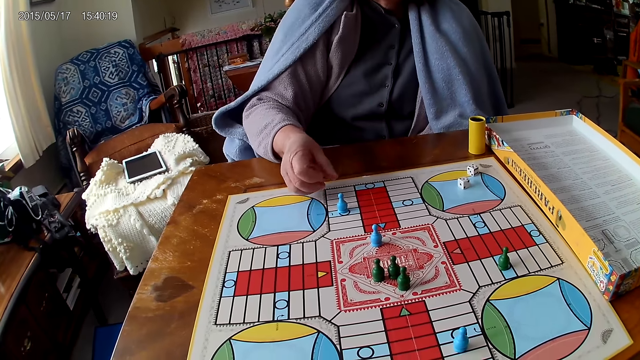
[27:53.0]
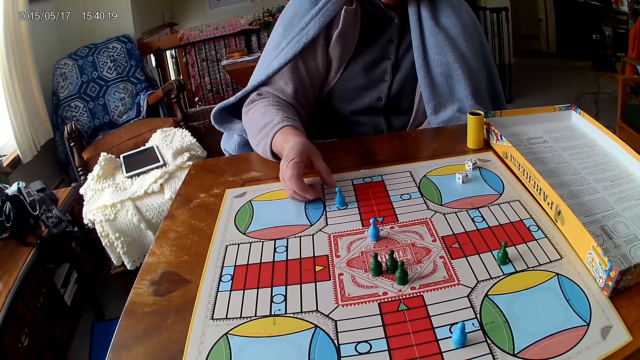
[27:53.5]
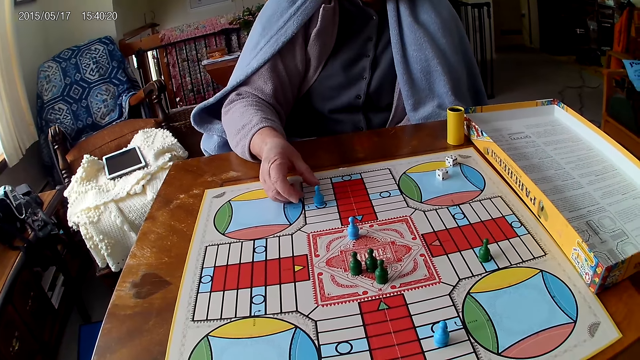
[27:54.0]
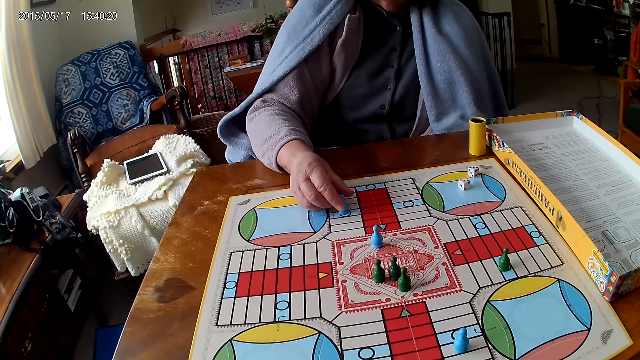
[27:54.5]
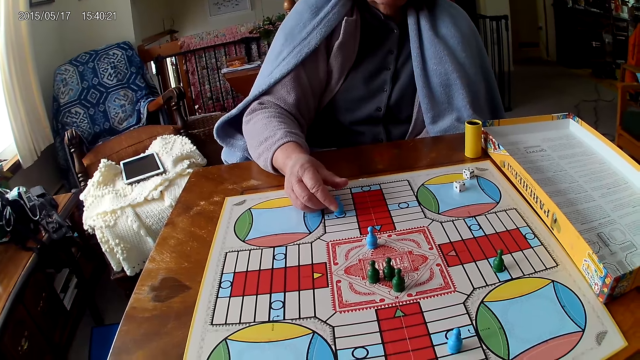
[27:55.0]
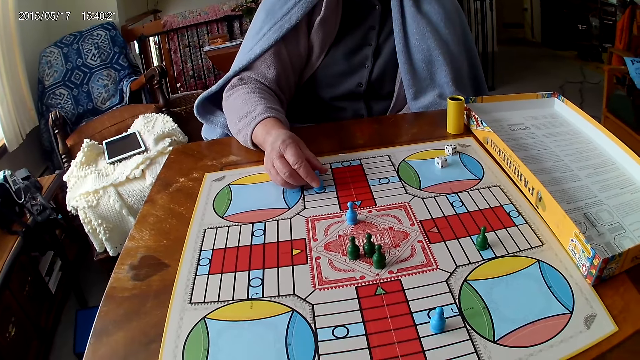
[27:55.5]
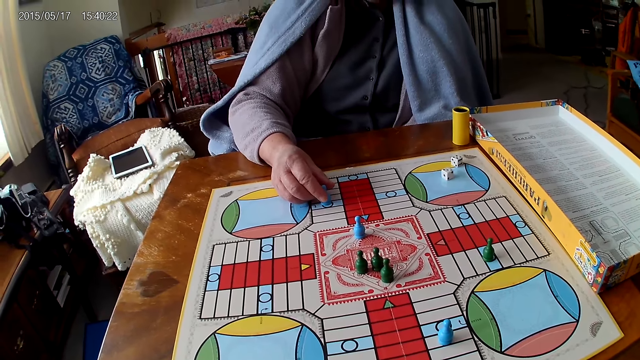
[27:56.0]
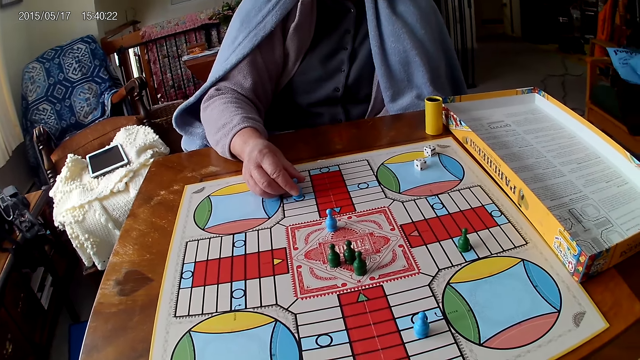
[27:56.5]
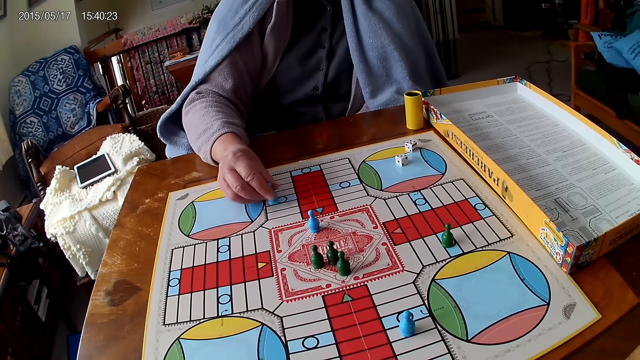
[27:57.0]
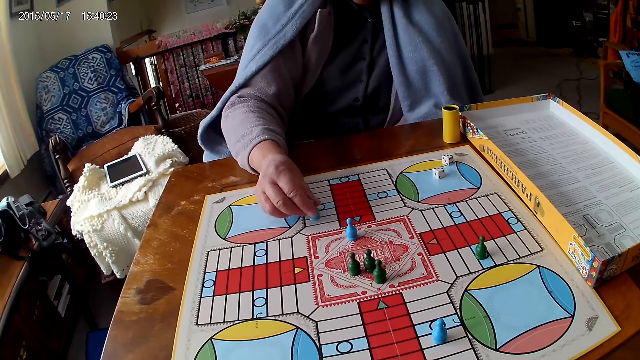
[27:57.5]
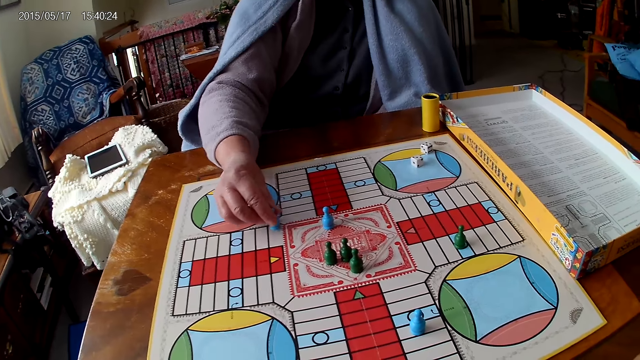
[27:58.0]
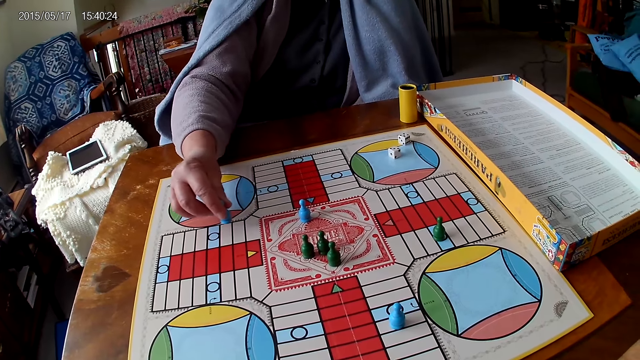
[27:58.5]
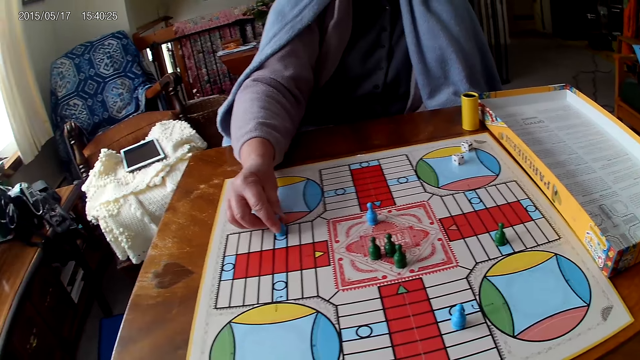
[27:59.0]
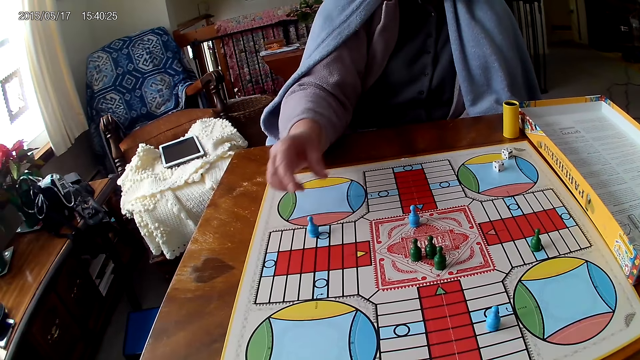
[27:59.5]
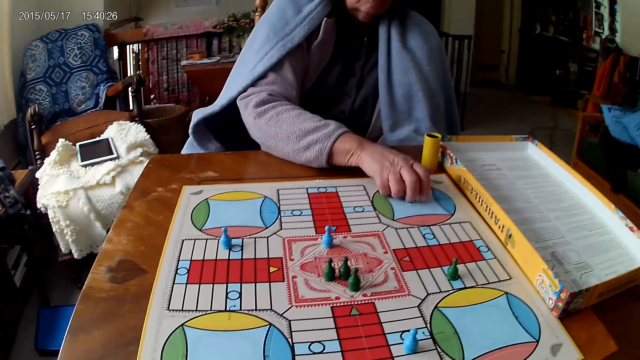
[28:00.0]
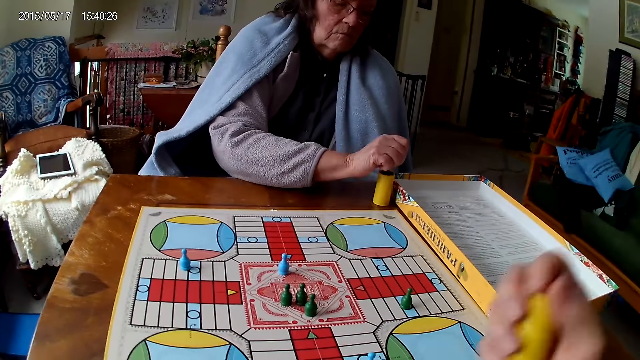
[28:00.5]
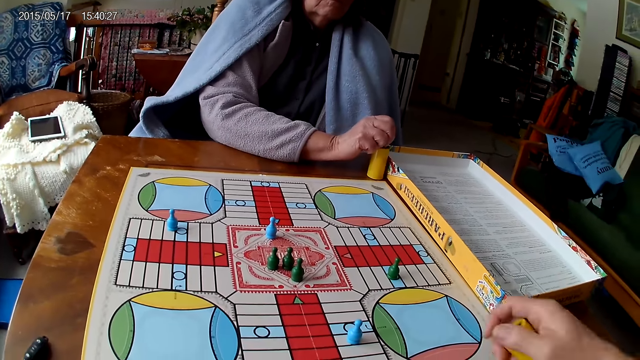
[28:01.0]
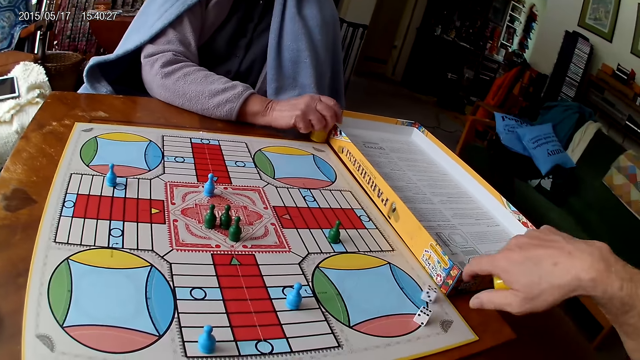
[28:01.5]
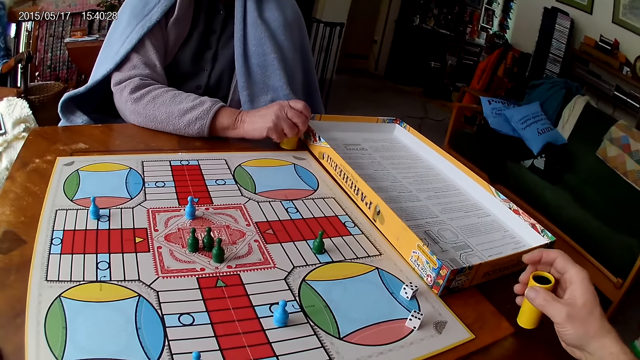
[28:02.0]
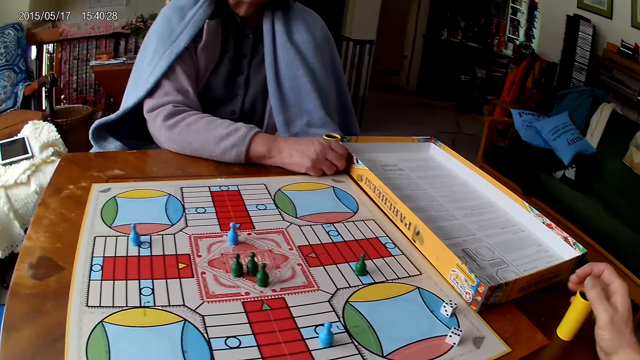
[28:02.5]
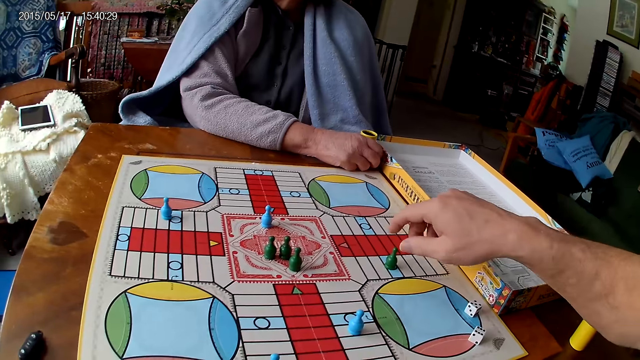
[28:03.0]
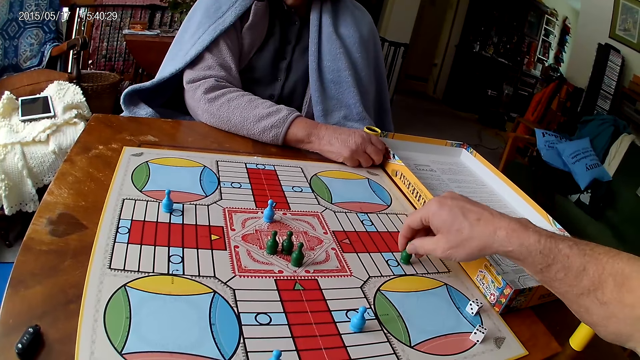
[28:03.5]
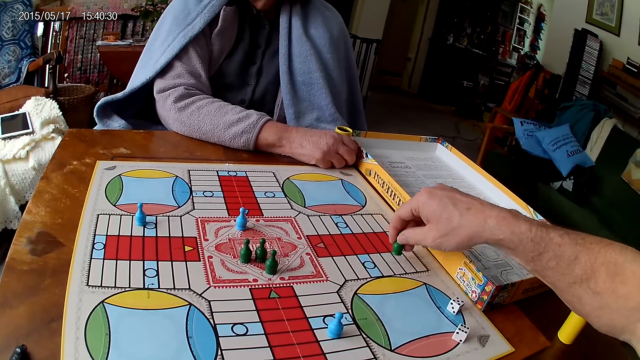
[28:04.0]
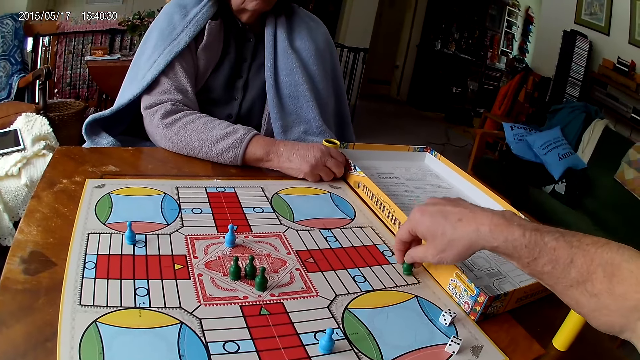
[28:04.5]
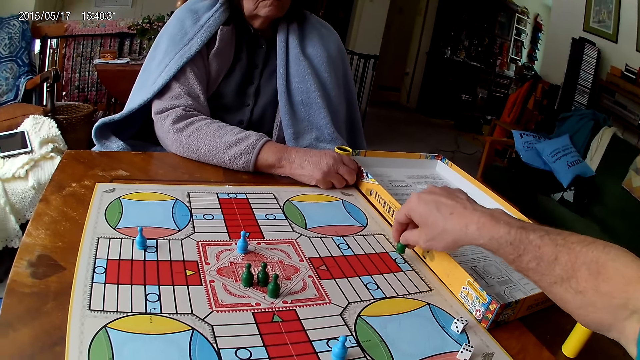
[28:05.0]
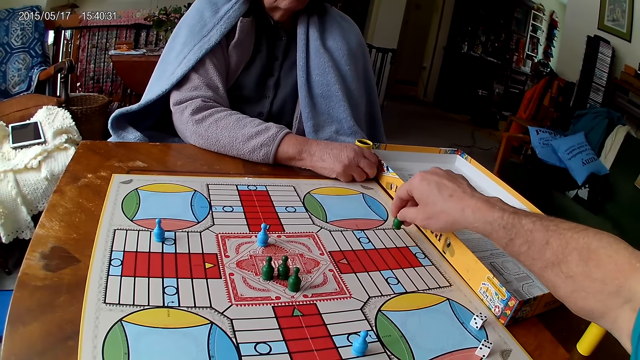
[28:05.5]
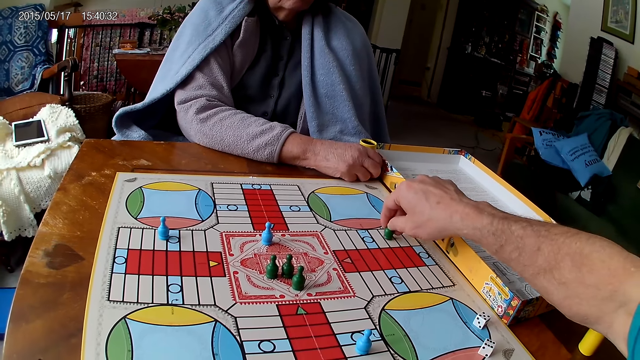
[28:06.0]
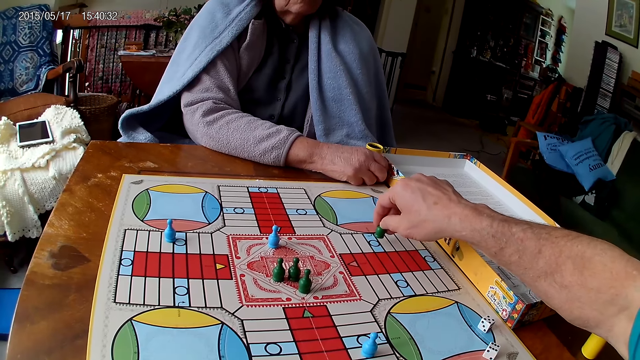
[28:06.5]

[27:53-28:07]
A woman picks up the dice. The woman moves a piece on the Ludo board with her right hand and picks her dice from the Ludo board with her right hand. The camera wearer shakes his container with his right hand. The woman drops the dice into her container. The camera wearer drops the dice into the container. The woman holds her container with her right hand. The camera wearer drops his container on the table with his right hand. He picks up the dice and moves a piece on the Ludo board with his right hand.

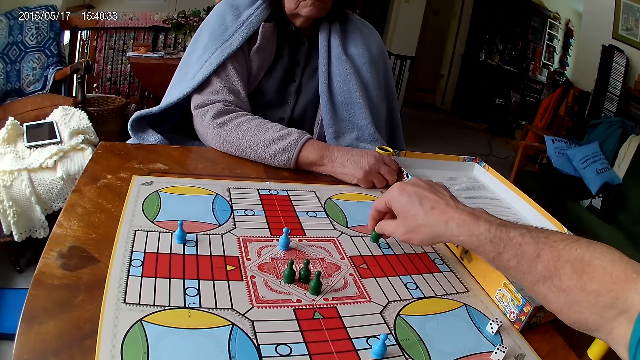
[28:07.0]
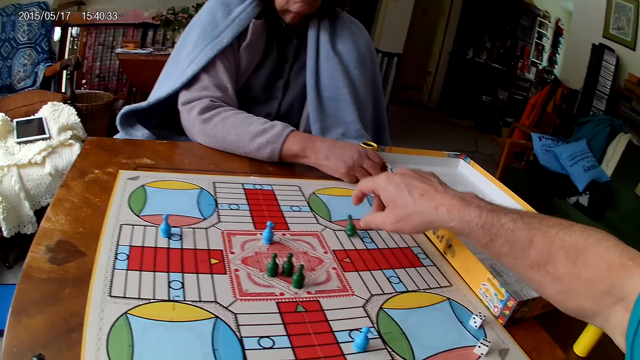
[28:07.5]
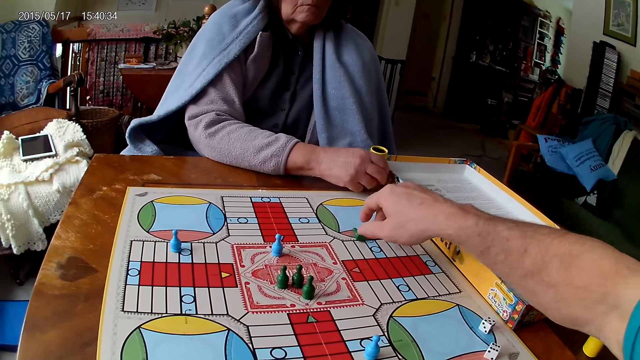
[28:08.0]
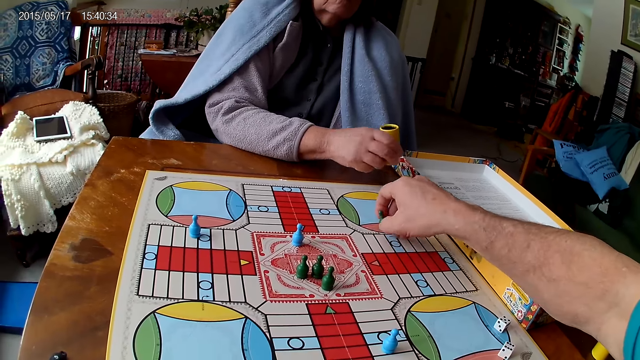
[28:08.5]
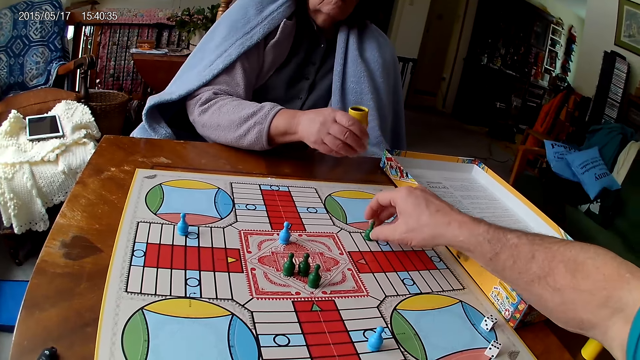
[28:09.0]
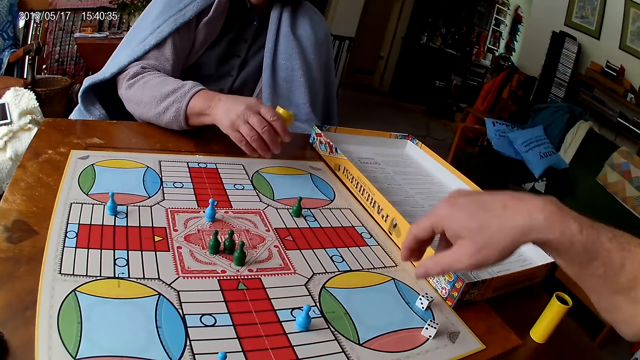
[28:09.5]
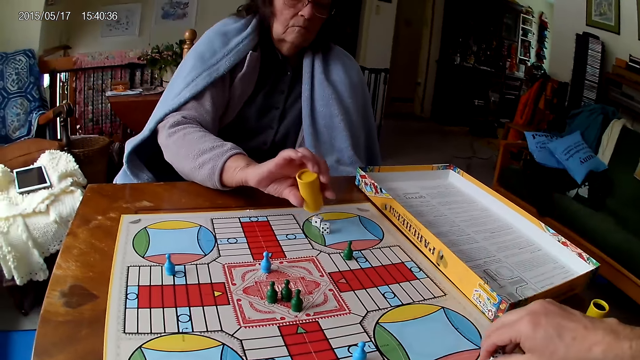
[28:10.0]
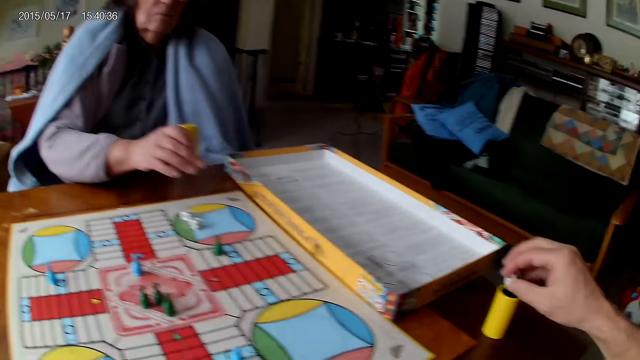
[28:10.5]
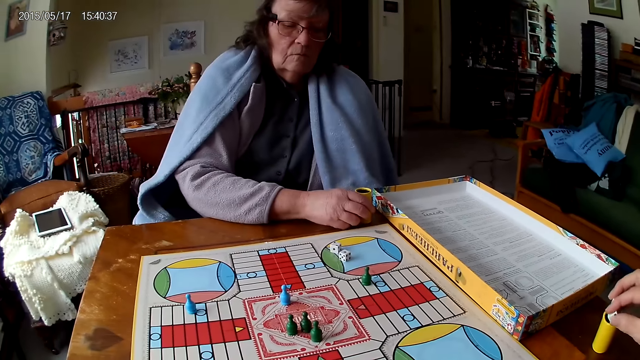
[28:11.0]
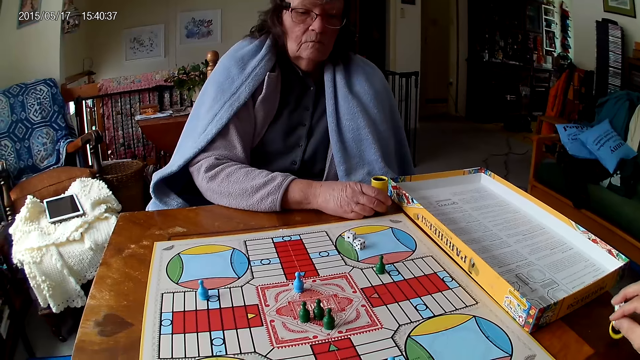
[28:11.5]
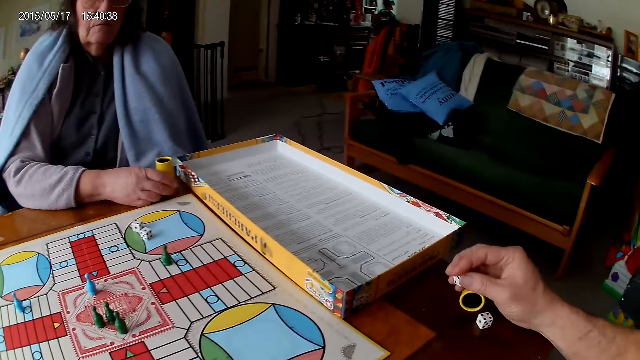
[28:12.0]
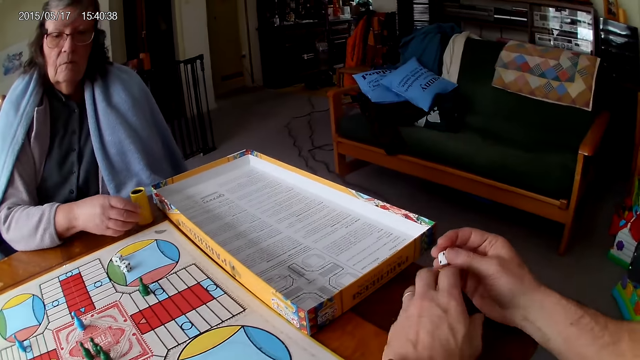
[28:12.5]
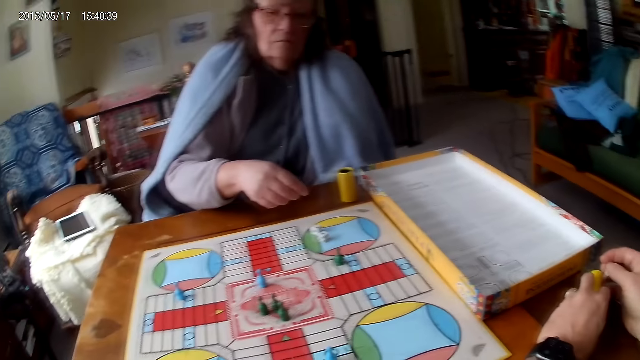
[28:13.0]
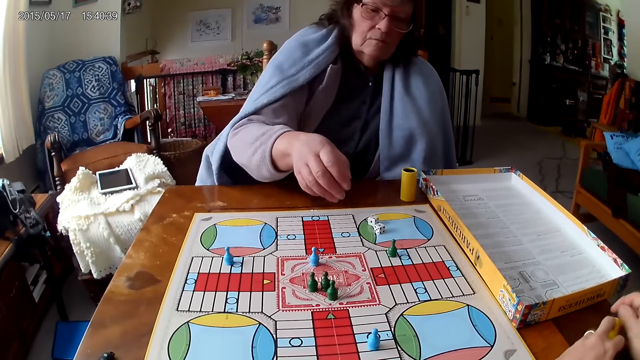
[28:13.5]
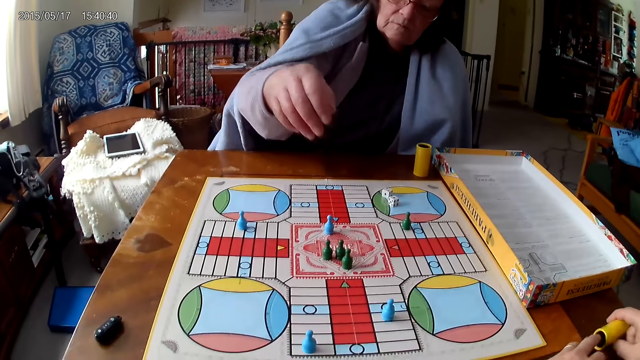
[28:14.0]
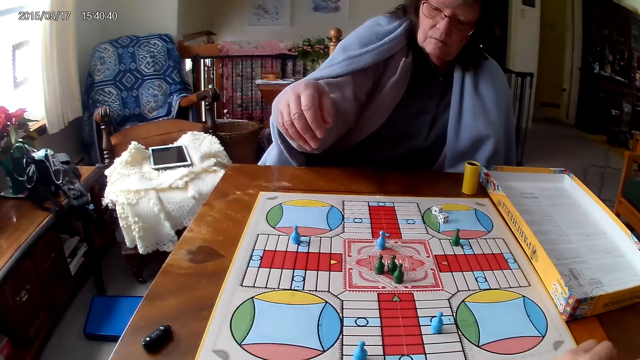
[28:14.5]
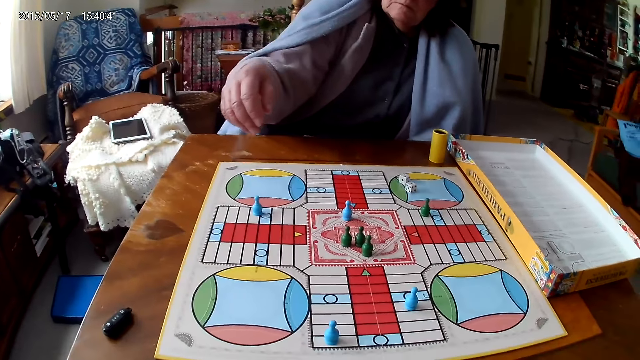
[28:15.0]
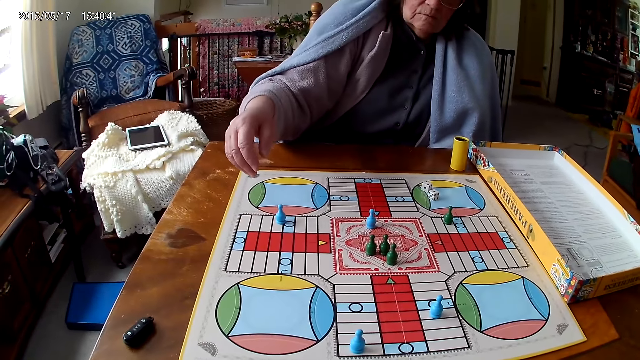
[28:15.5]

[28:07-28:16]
The camera wearer moves the dice. A woman picks her container from the Ludo board with her right hand, shakes her container with her right hand and drops the dice in her container on the Ludo board. The camera wearer picks his dice from the Ludo board with his right hand. The woman picks up the dice. The camera wearer drops the dice into the container or dice cup. He drops the dice cup. The woman drops her container on the Ludo board. The camera wearer grabs his container on the table with his left hand. He holds his container with both hands.
